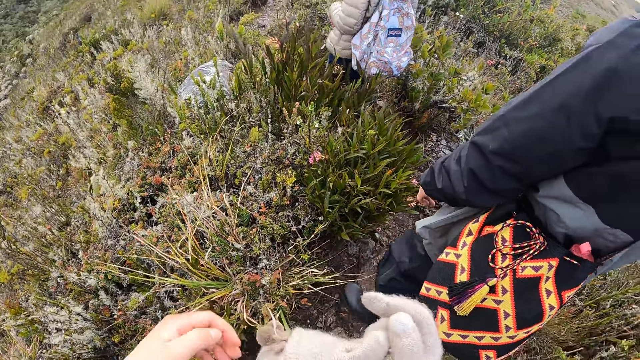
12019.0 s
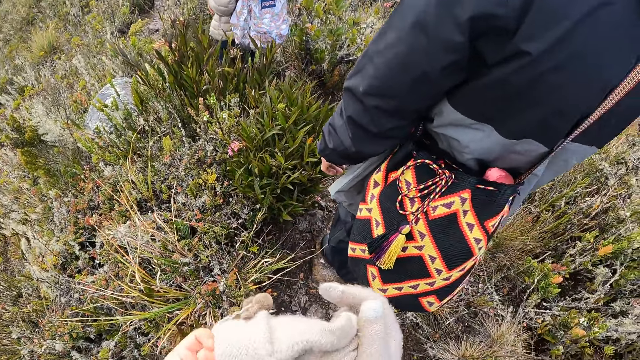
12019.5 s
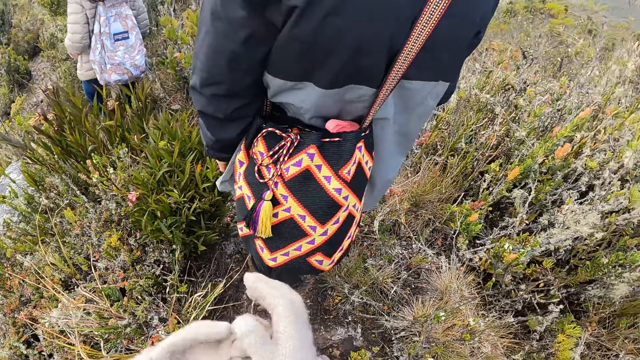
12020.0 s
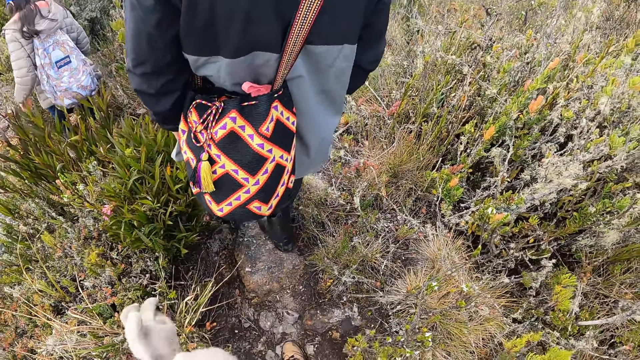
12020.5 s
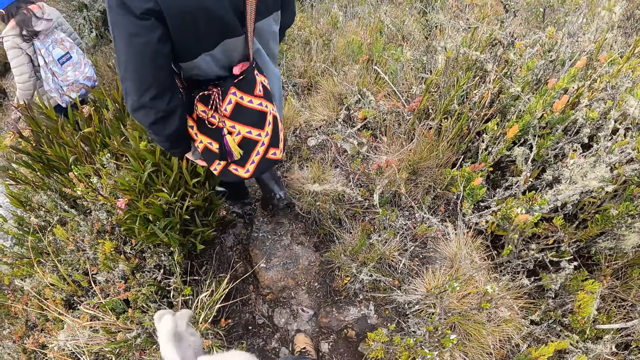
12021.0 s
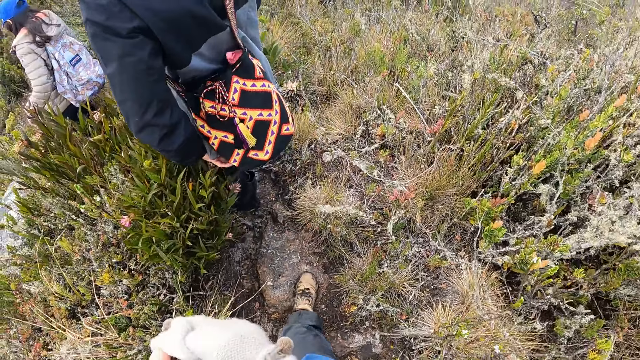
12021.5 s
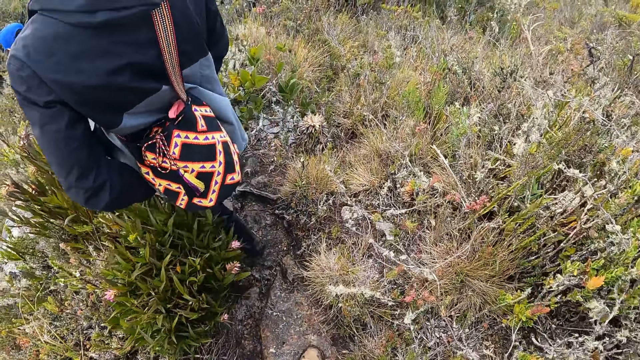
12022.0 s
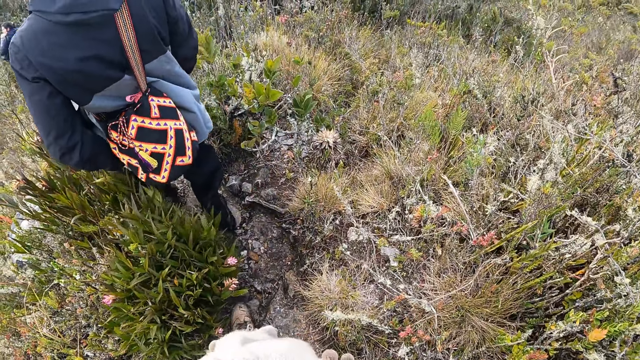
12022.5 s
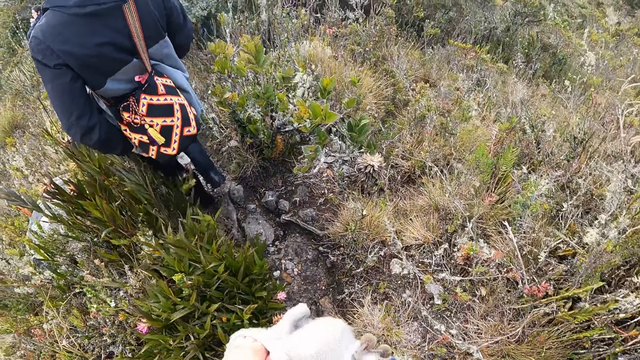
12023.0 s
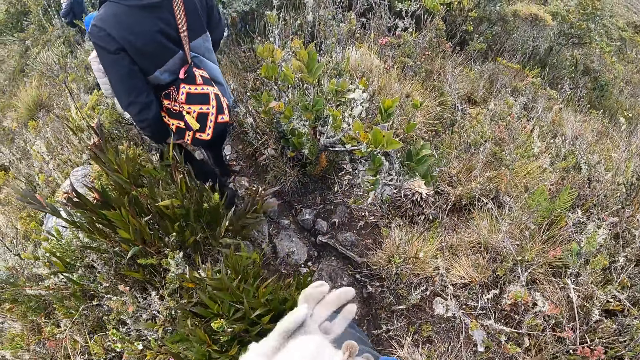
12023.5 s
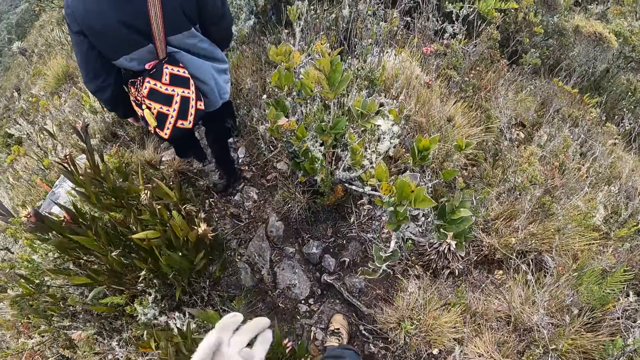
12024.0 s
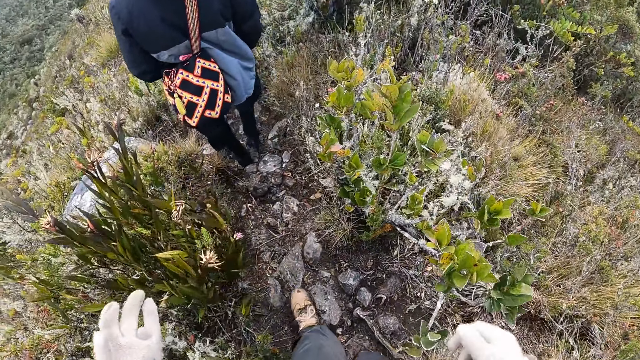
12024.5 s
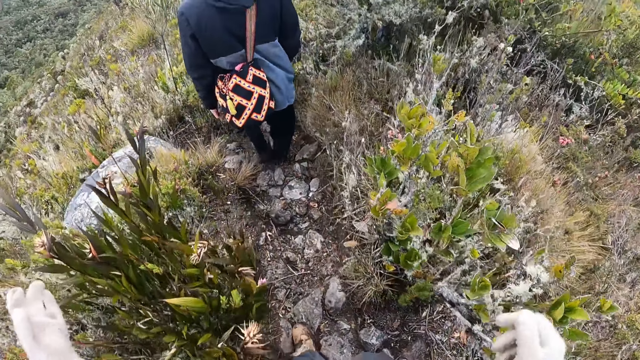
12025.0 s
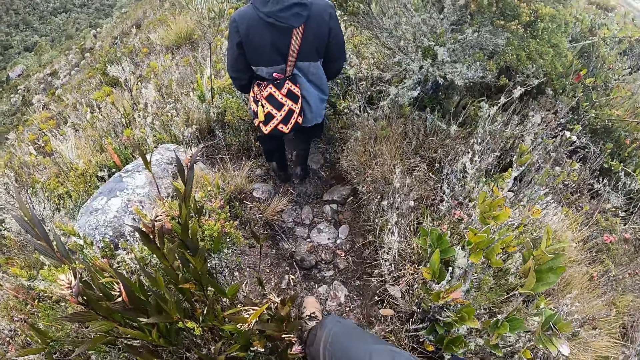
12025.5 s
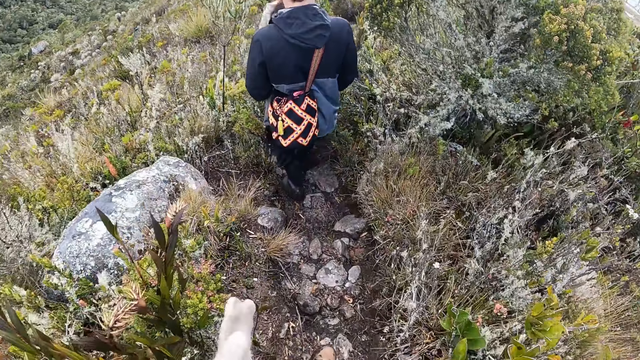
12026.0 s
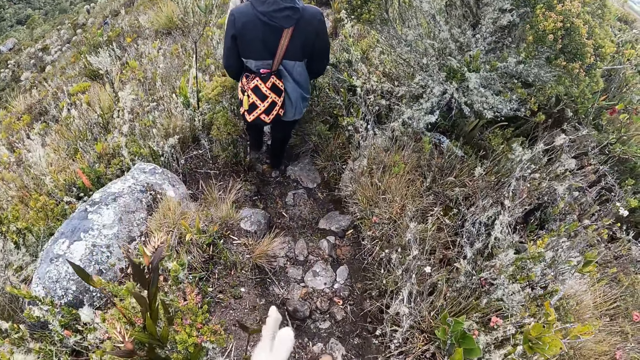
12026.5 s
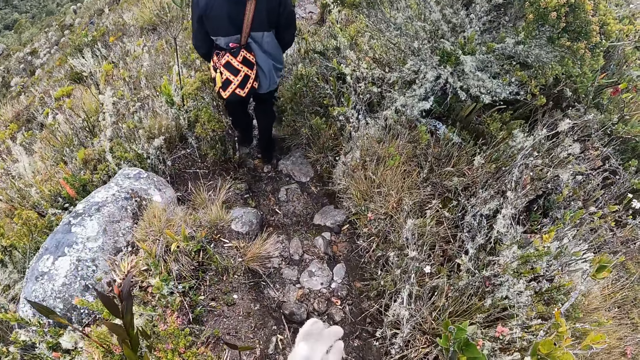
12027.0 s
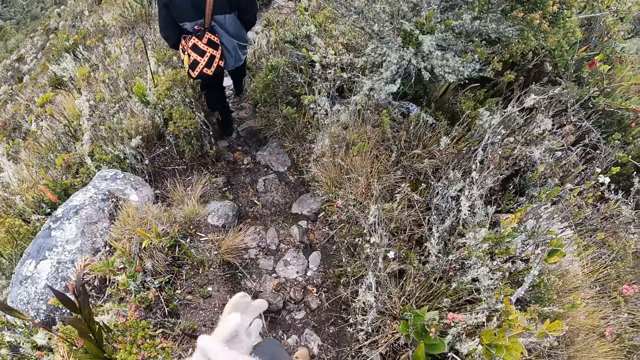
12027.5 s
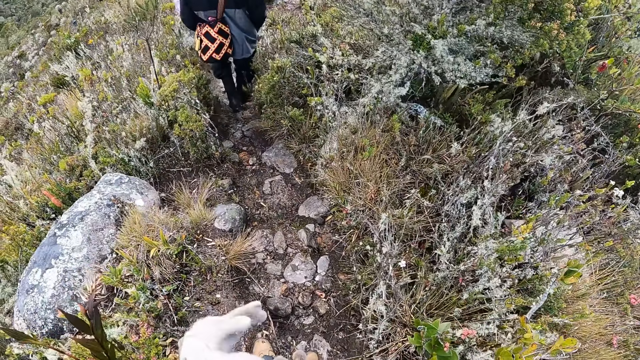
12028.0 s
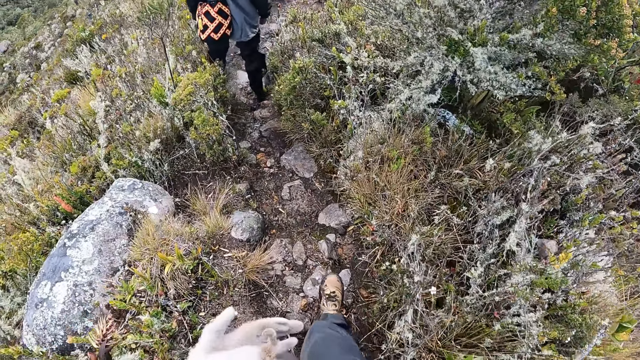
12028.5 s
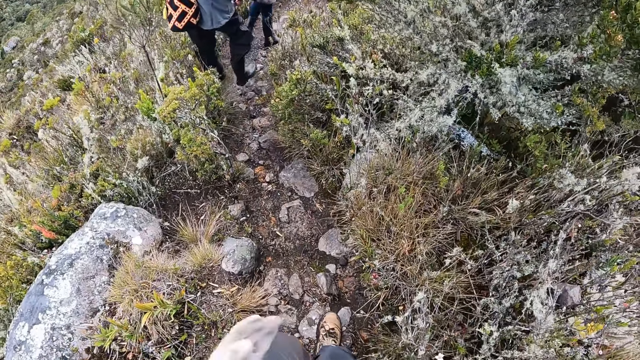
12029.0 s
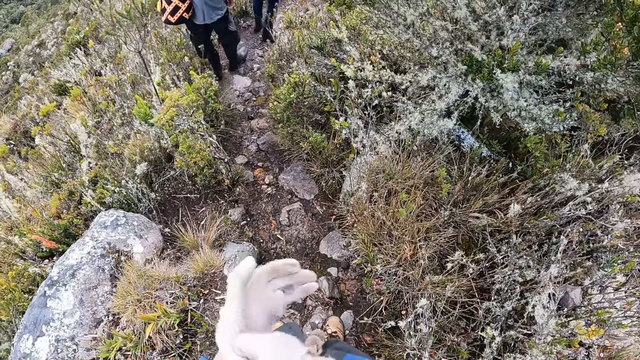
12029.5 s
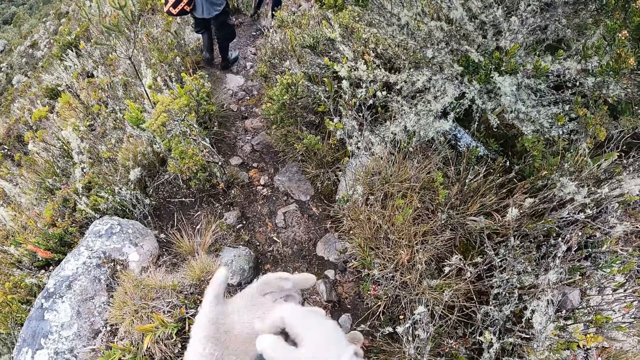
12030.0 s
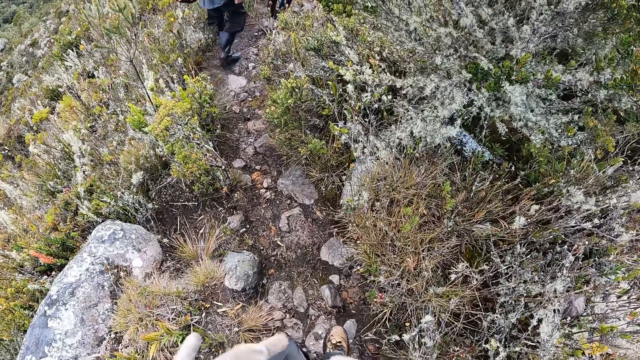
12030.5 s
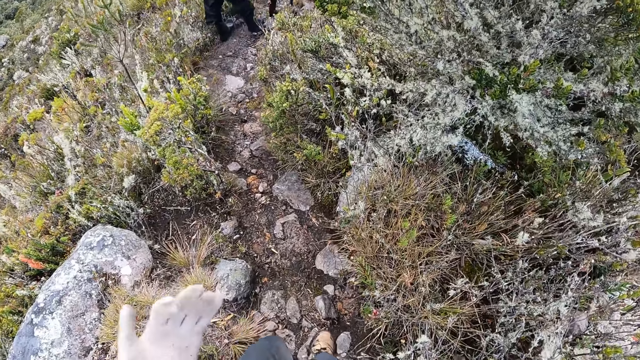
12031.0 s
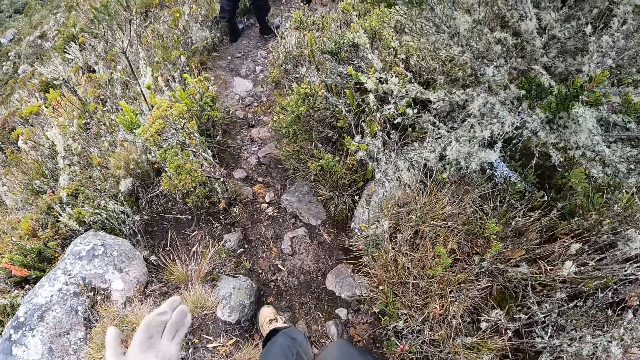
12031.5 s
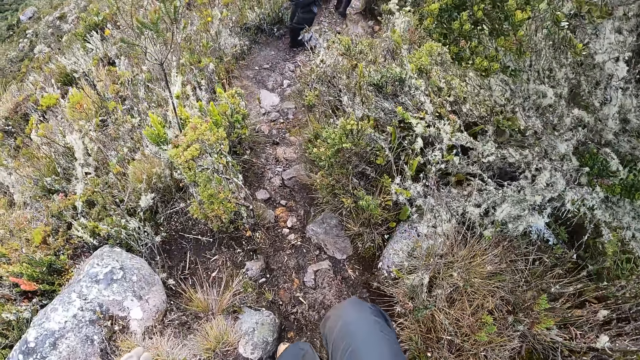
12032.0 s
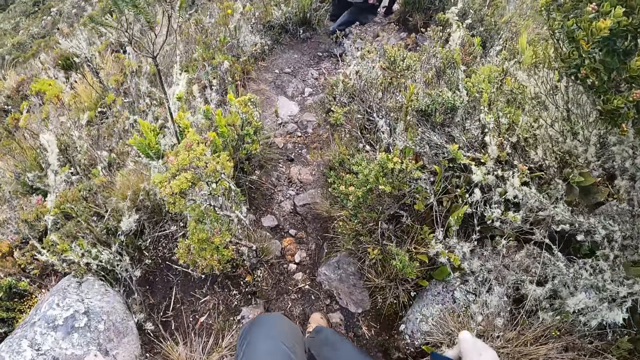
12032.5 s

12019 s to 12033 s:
The camera wearer wears his left hand glove with his right hand. He walks down a trail. A man walks. A woman walks. The camera wearer wears the glove. The man walks. The camera wearer walks and wears the glove. The man walks.

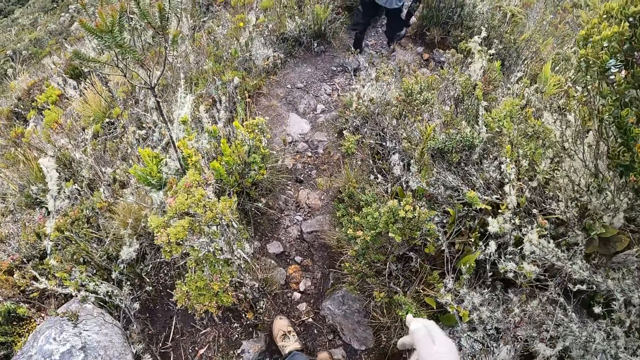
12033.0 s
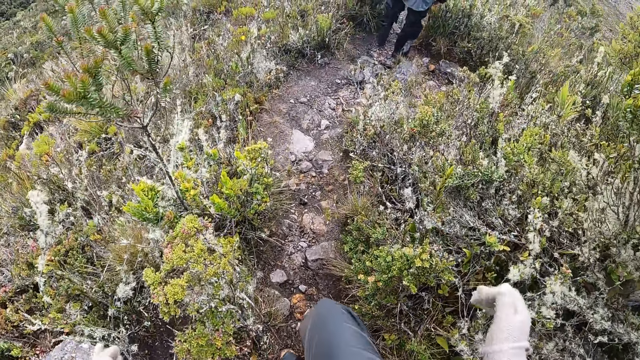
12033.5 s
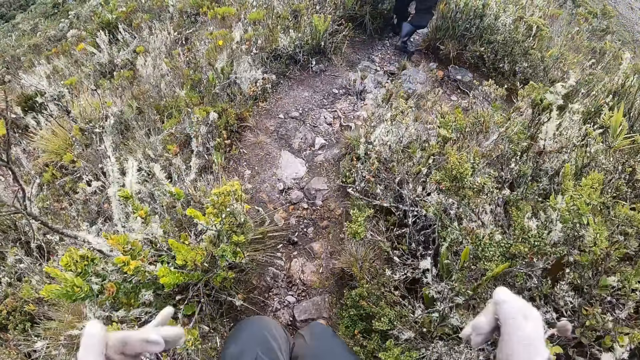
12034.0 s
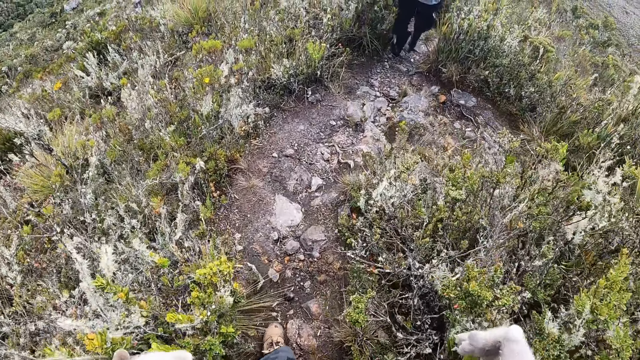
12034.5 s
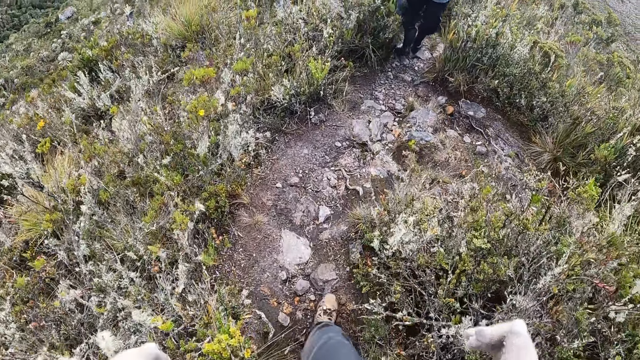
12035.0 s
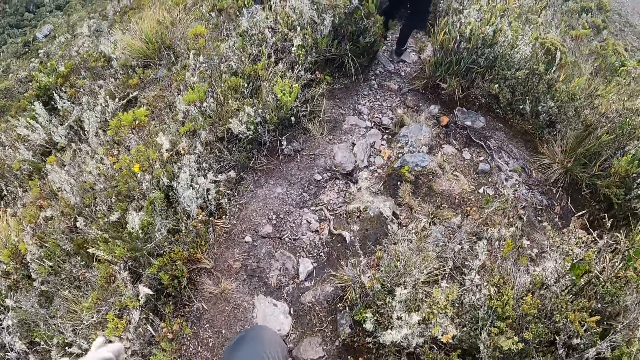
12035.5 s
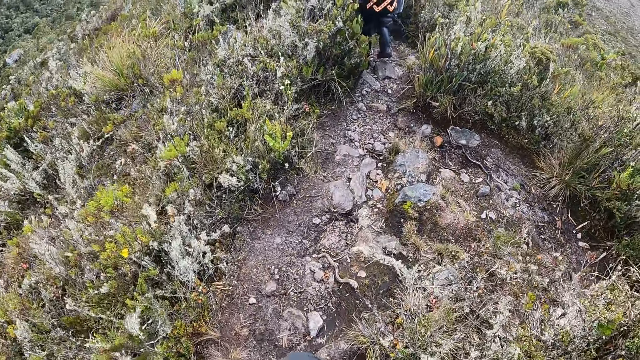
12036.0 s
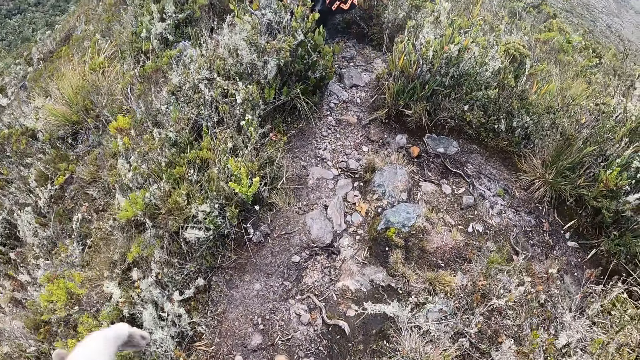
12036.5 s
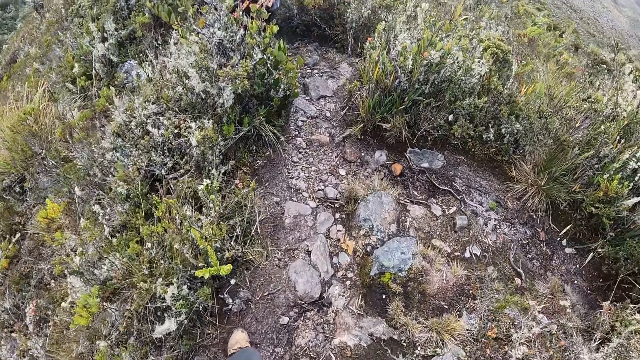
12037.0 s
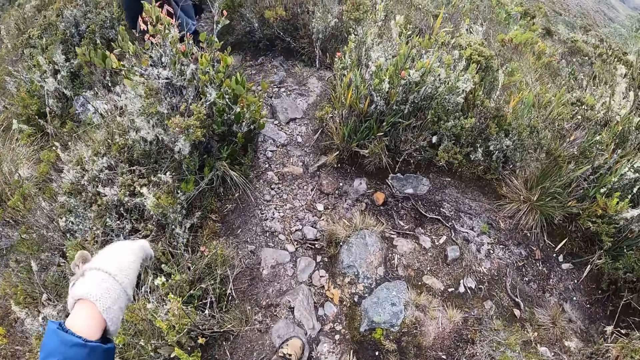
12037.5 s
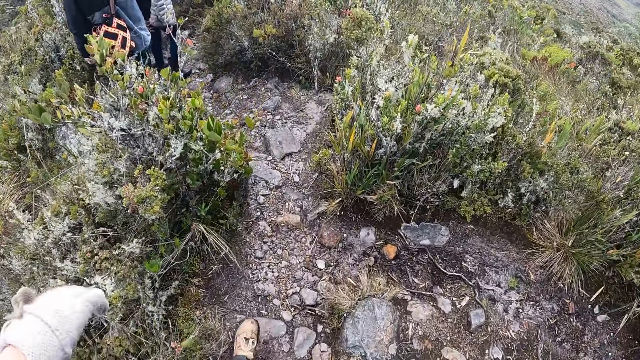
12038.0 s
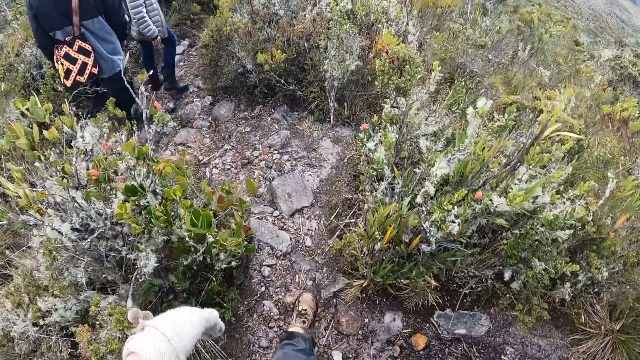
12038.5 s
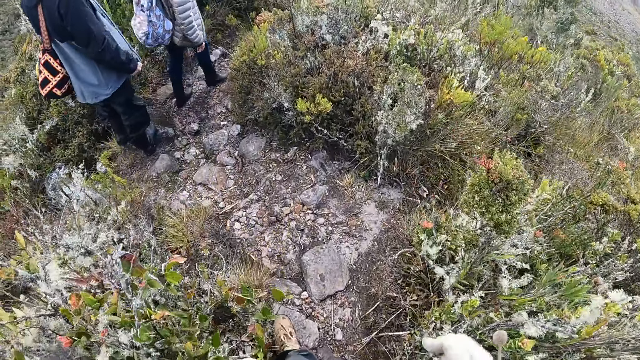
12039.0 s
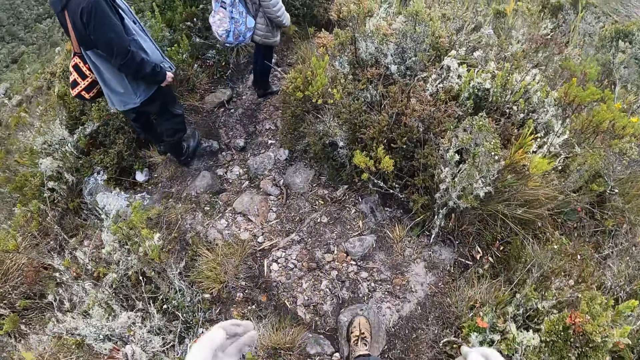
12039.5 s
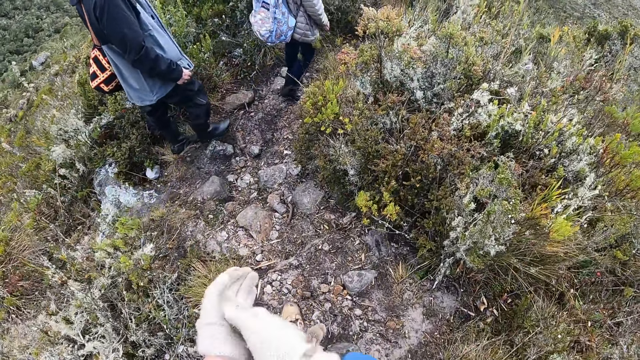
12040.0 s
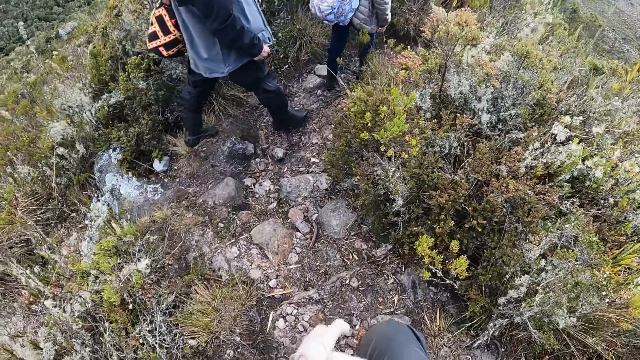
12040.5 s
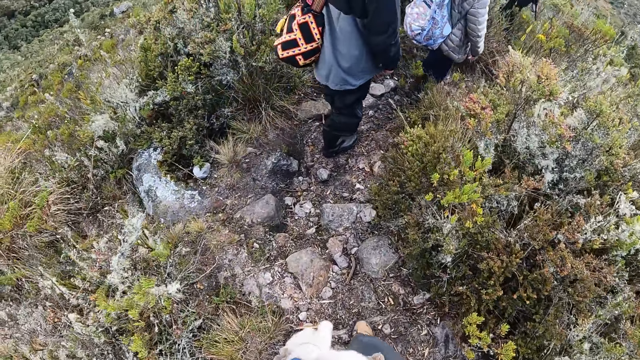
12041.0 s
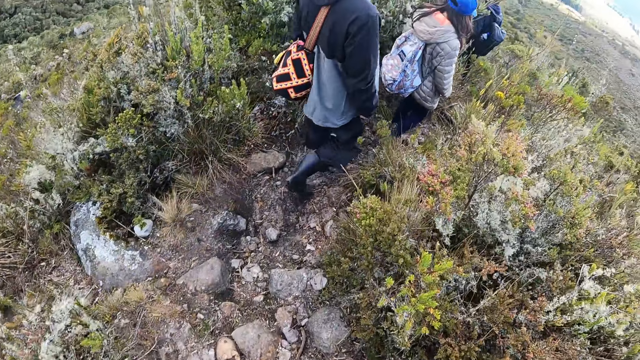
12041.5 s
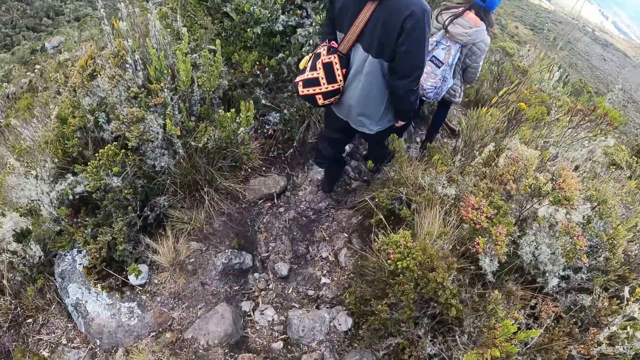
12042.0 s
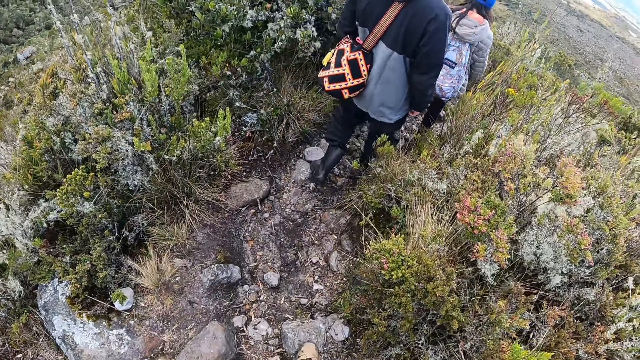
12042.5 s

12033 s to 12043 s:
The camera wearer adjusts the glove in her left hand with her right hand.
